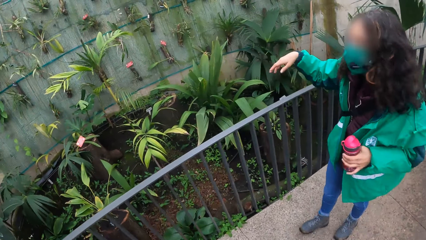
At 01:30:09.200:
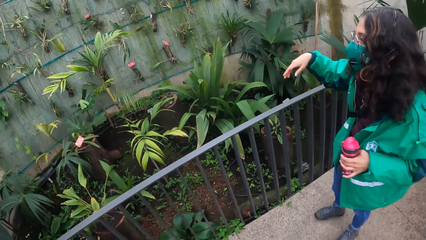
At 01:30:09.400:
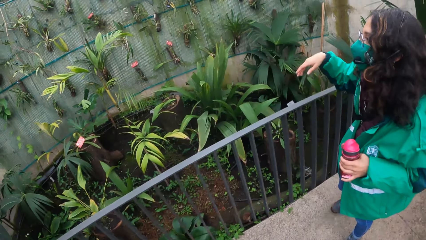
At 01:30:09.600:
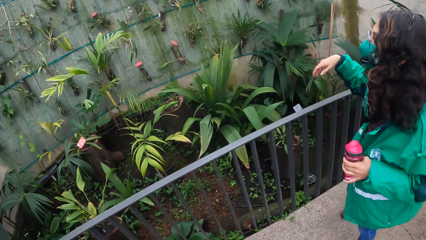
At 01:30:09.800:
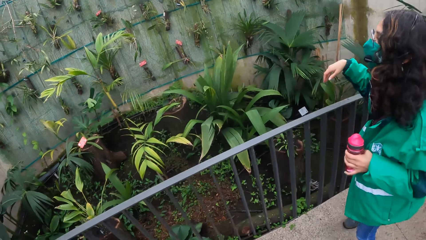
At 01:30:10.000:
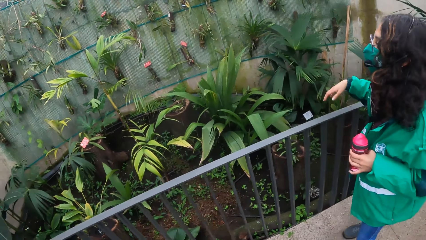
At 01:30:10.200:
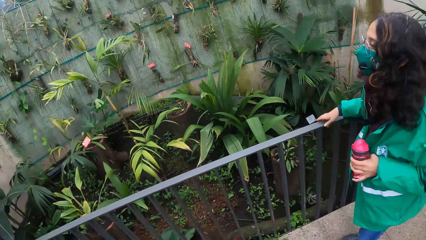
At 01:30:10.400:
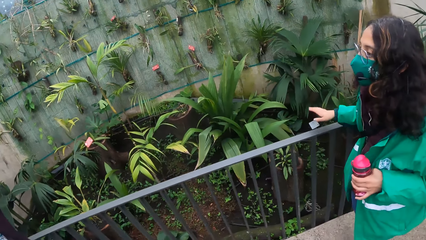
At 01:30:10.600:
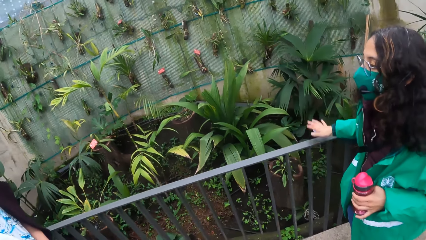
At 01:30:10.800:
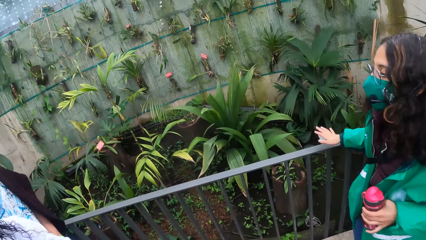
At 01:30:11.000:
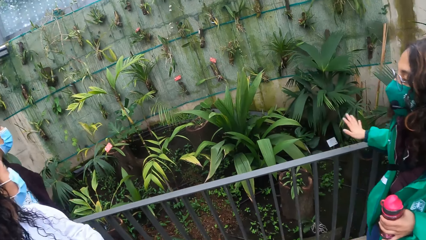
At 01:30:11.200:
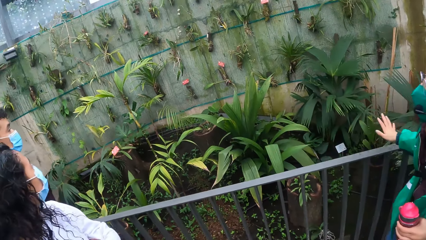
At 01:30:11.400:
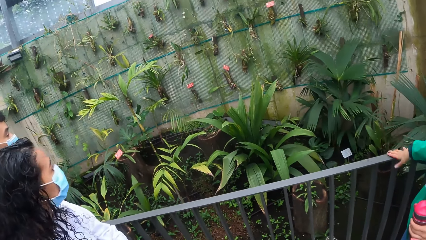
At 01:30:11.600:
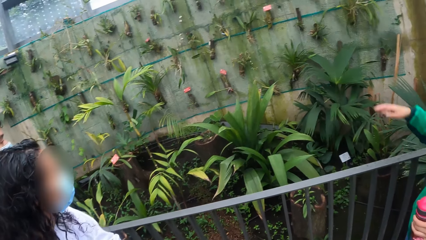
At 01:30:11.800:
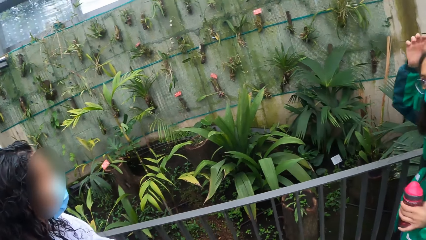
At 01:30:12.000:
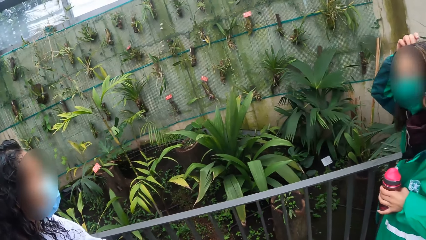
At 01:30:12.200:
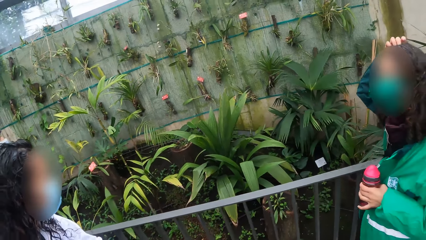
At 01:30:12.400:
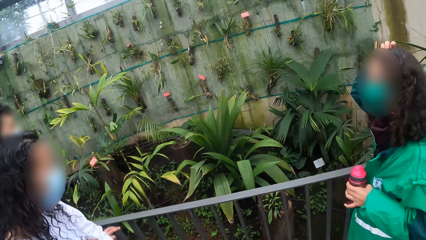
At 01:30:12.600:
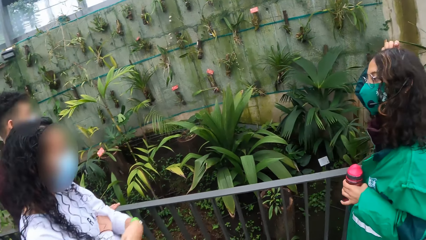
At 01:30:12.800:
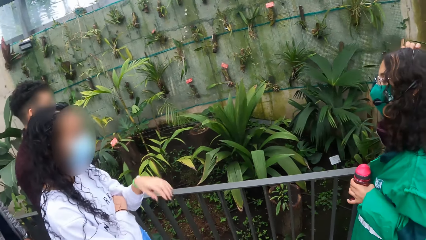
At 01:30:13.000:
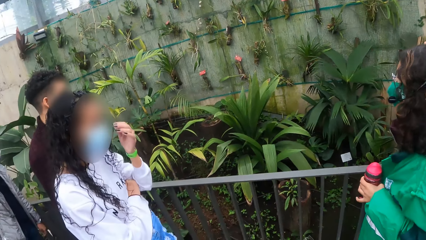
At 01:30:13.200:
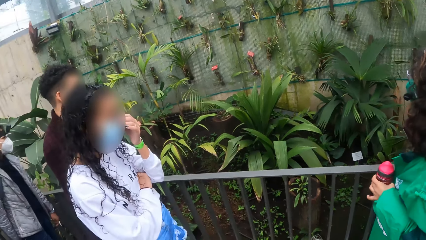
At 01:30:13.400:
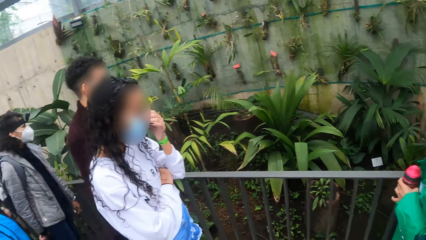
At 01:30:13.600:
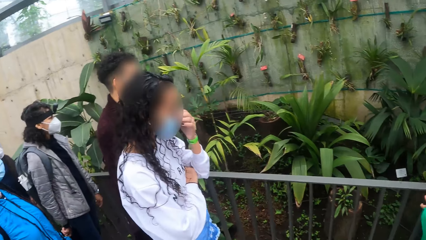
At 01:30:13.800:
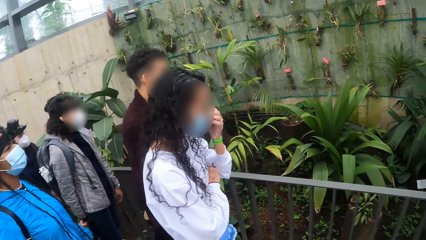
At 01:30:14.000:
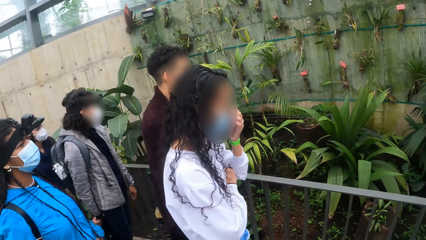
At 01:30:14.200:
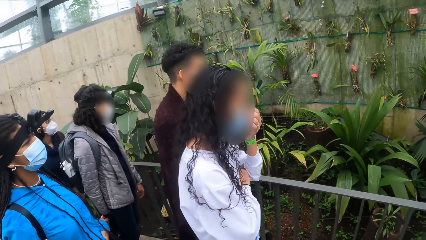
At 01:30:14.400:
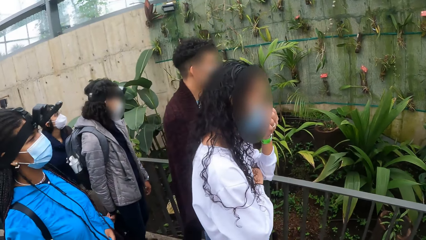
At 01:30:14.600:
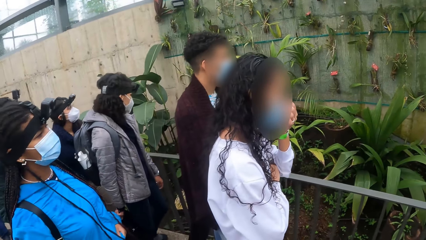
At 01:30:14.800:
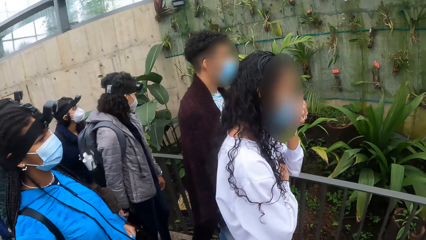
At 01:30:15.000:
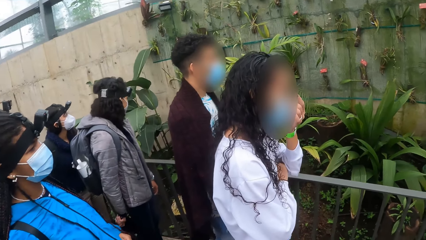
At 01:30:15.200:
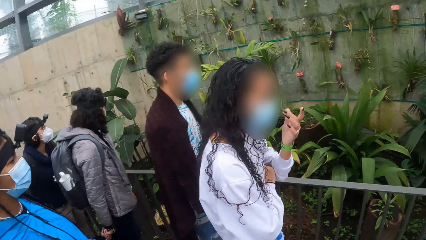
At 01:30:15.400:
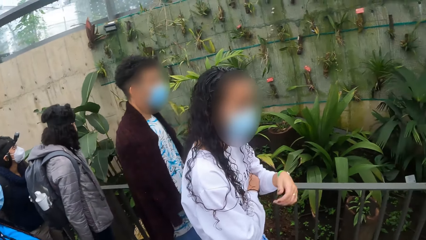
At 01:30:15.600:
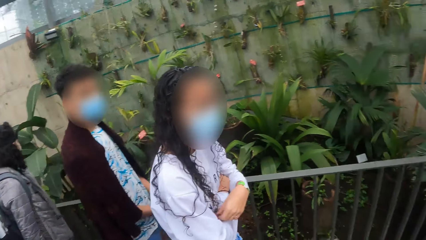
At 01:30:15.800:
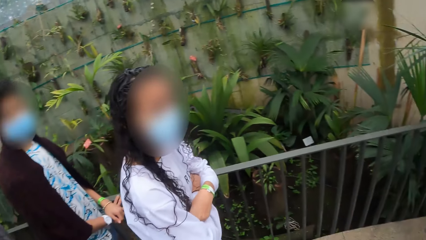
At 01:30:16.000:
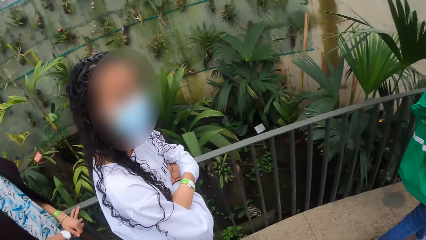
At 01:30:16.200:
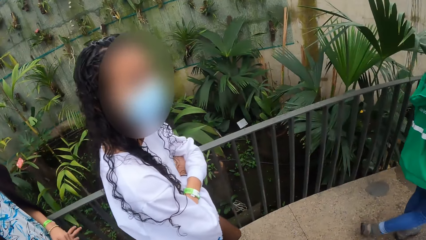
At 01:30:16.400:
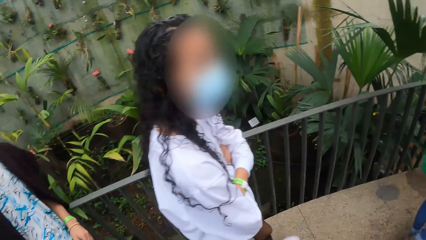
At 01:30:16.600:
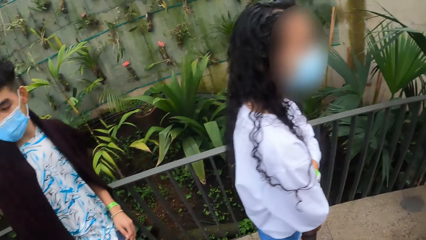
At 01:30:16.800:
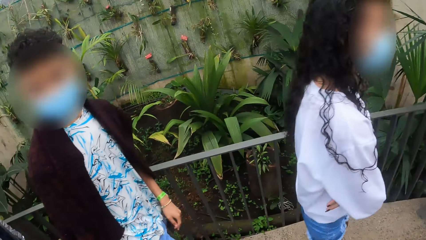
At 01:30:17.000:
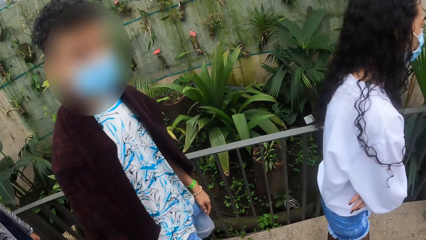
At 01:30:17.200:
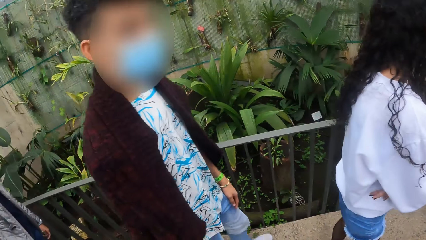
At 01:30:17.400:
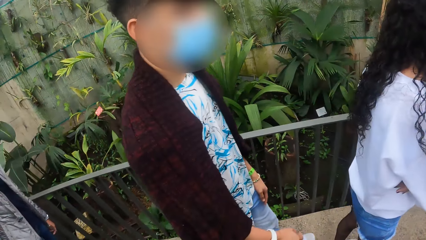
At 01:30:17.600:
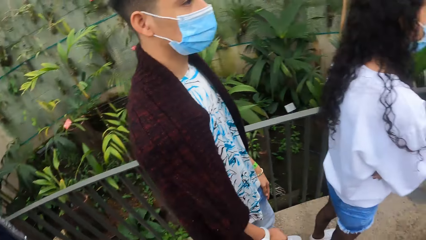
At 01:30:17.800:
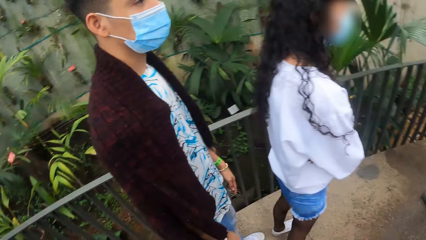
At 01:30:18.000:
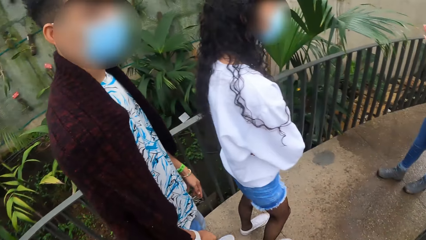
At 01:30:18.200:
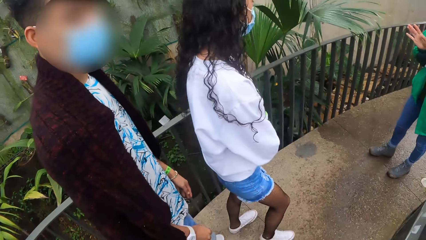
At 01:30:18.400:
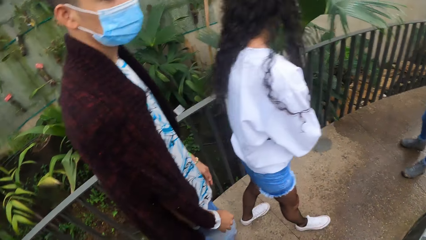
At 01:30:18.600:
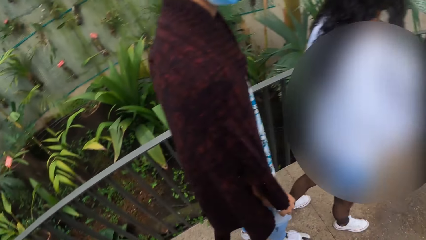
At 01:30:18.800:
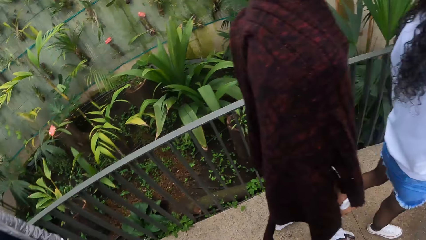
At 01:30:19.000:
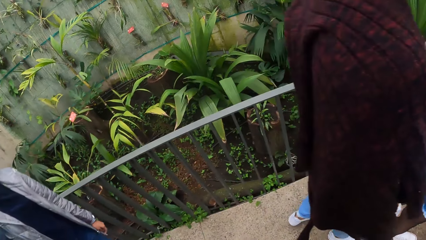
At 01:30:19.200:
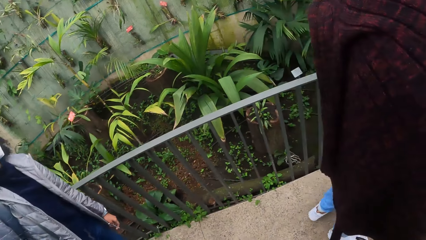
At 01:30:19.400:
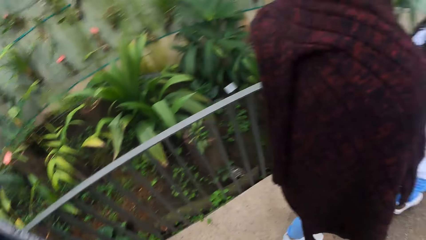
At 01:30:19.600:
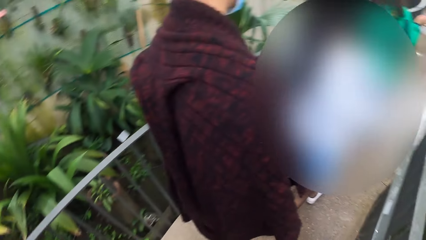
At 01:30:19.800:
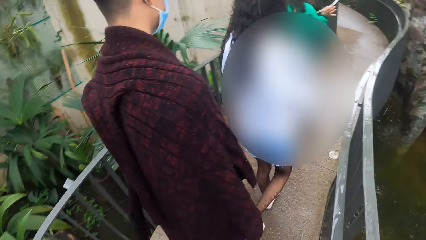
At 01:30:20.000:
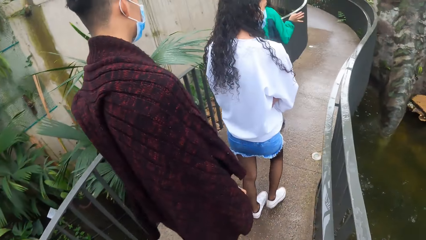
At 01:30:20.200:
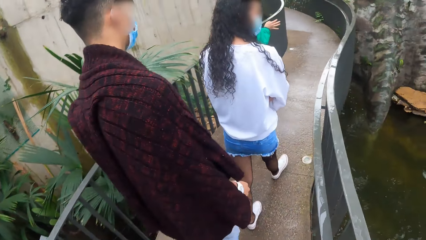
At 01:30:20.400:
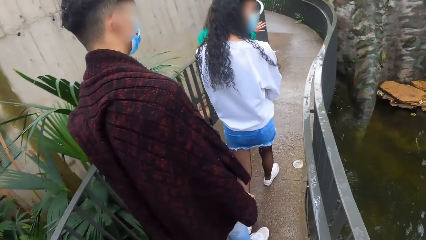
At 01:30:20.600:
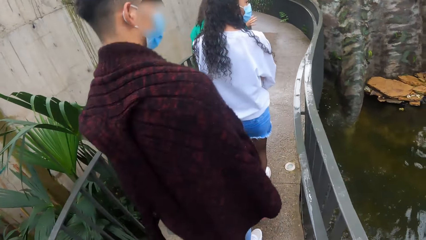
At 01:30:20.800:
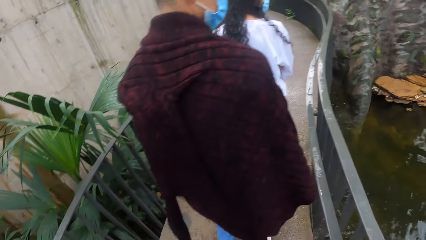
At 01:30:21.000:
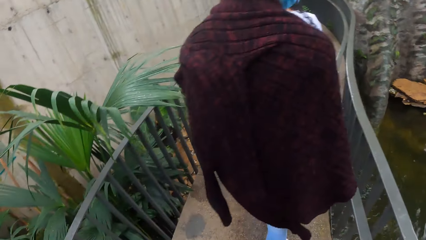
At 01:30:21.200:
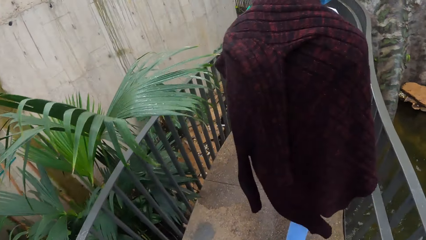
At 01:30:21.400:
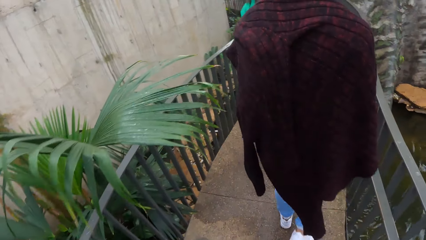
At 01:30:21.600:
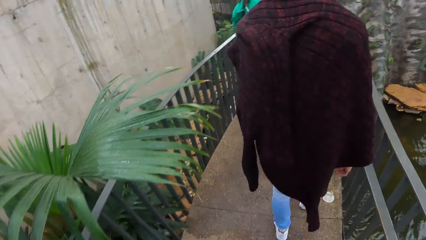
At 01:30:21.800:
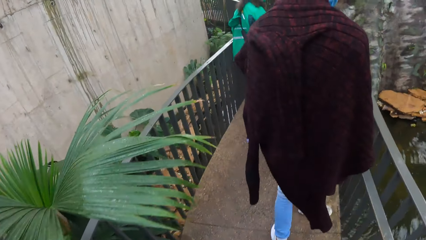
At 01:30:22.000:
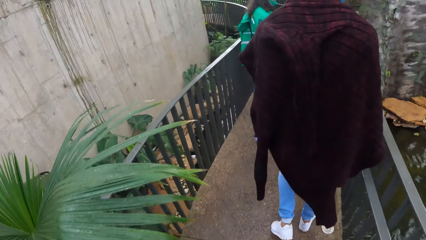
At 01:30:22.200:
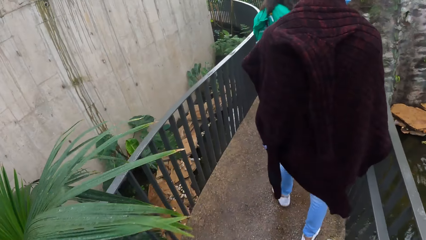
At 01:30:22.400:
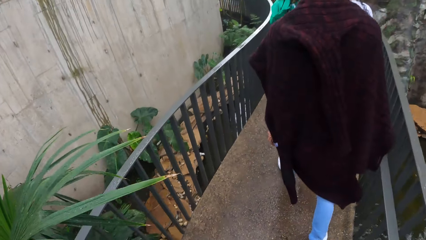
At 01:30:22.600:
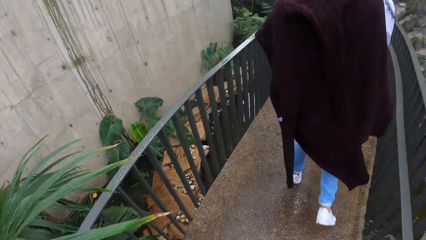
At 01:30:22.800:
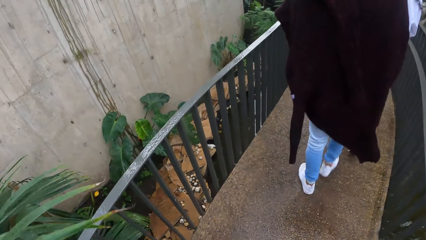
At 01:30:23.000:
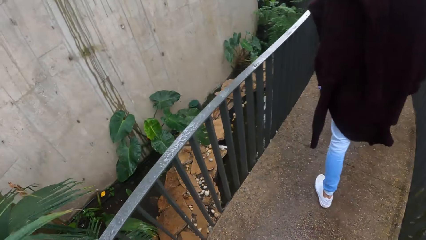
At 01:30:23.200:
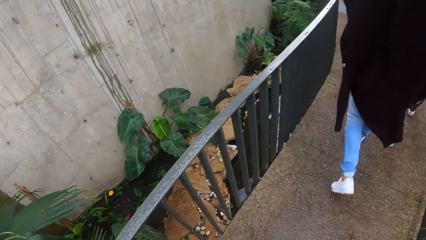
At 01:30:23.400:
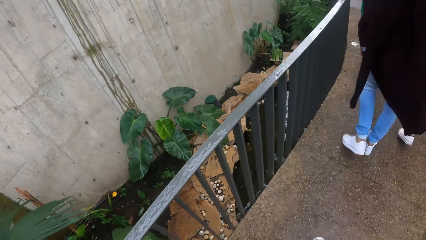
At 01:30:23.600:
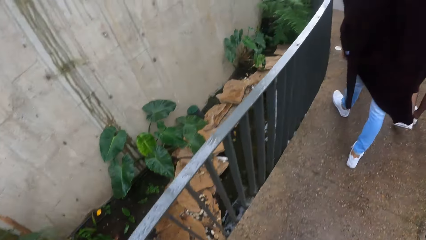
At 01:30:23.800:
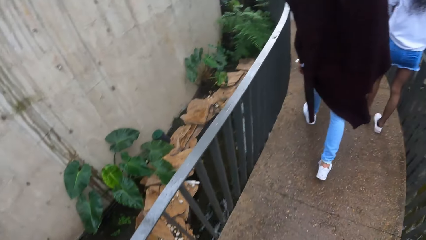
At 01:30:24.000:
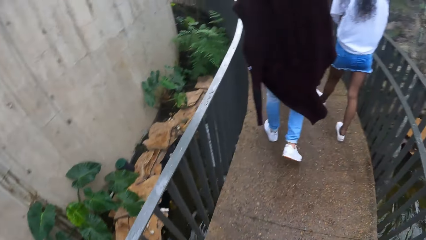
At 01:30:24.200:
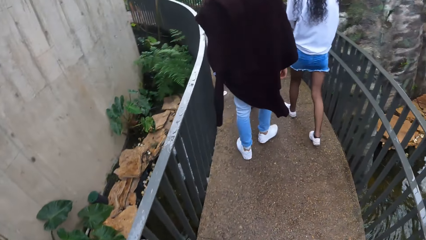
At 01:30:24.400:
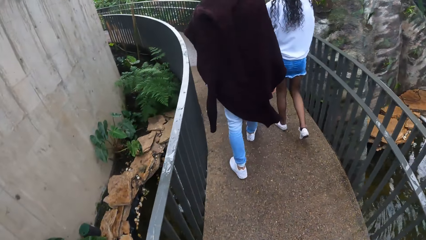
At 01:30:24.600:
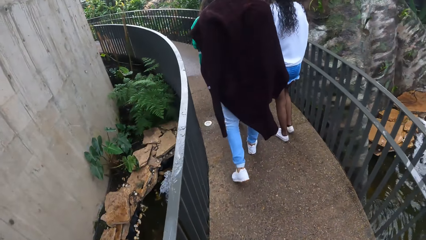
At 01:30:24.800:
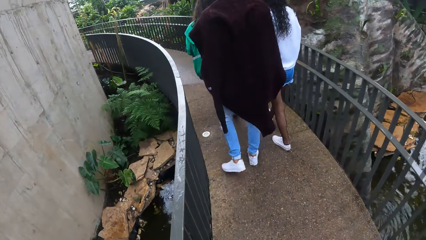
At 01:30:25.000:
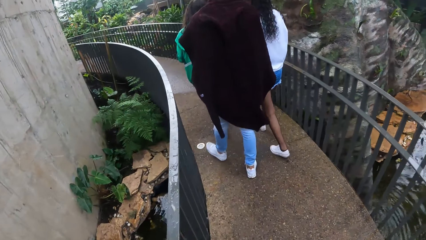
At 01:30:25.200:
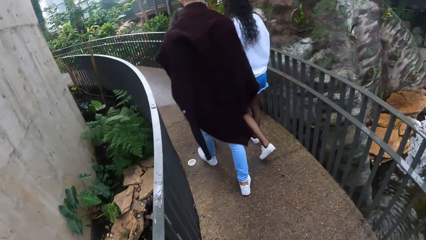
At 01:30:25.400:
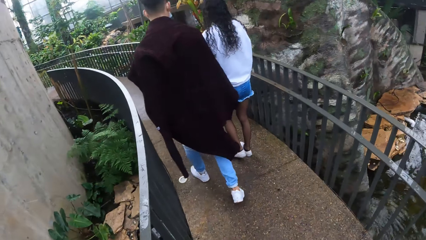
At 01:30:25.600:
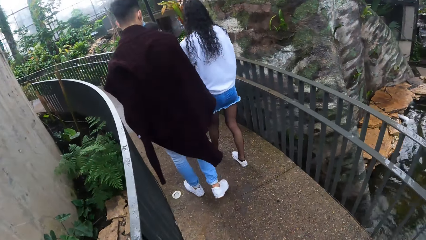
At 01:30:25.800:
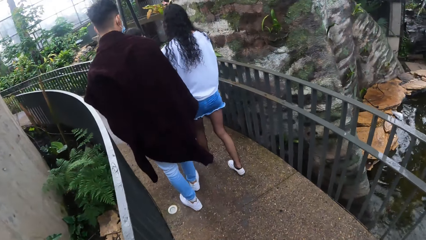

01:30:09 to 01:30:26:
The camera wearer stops to observe plants. They are looking at others.
